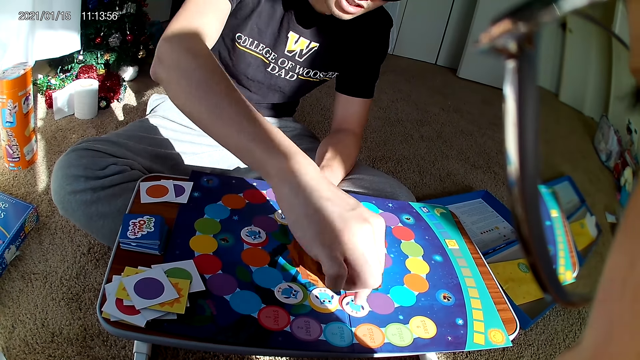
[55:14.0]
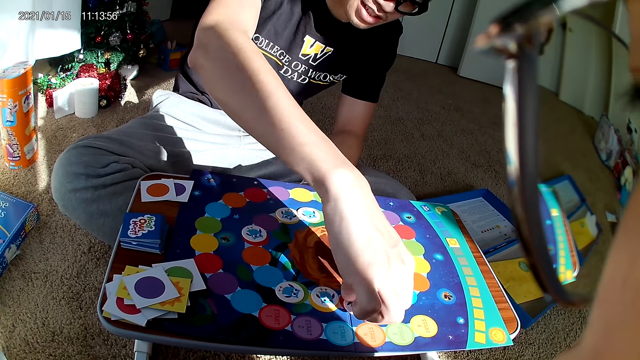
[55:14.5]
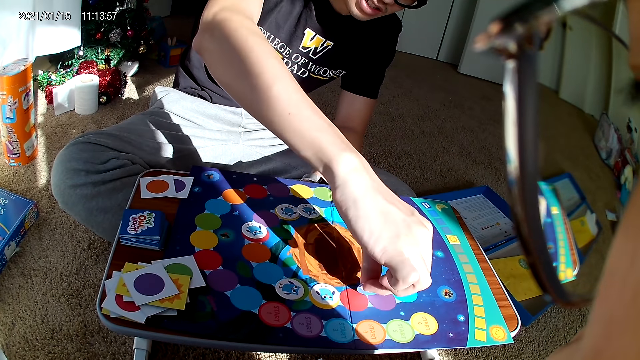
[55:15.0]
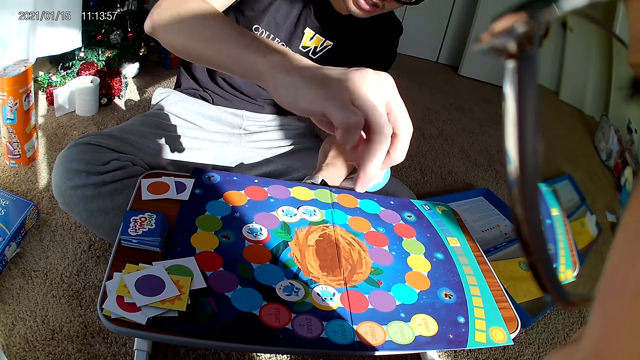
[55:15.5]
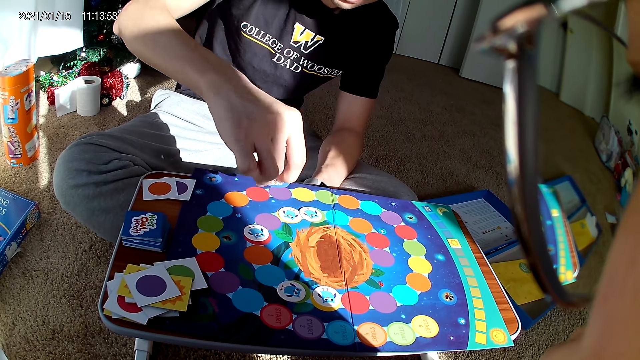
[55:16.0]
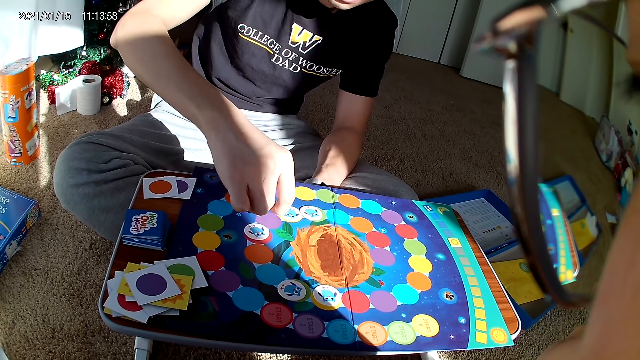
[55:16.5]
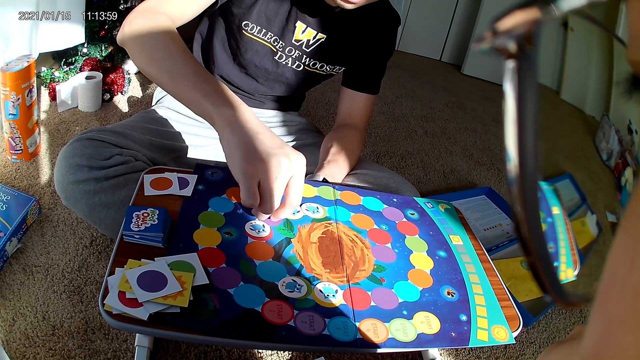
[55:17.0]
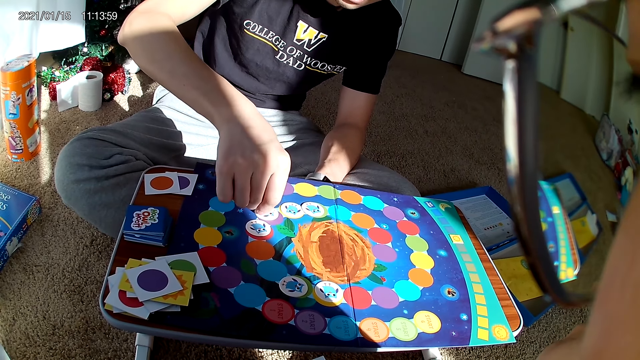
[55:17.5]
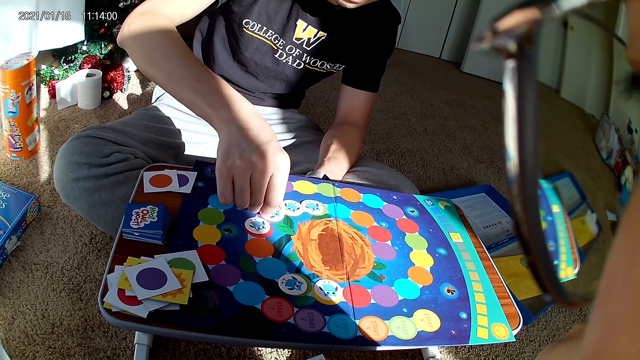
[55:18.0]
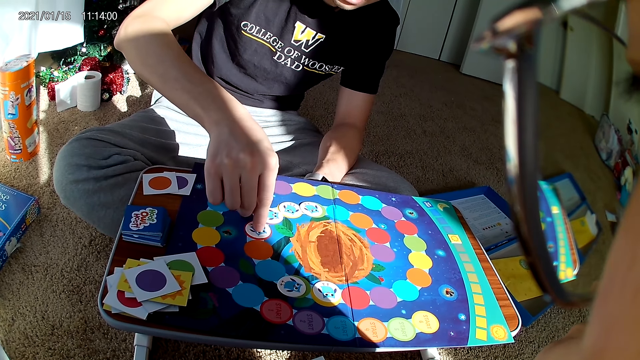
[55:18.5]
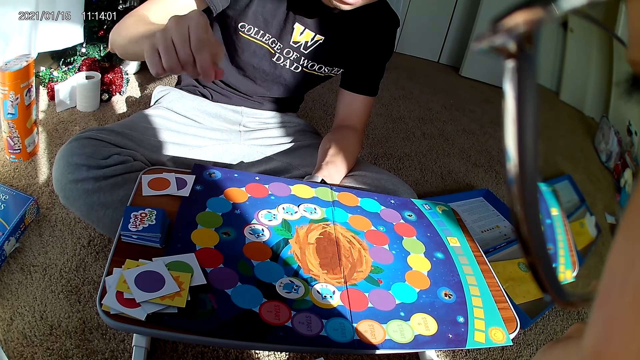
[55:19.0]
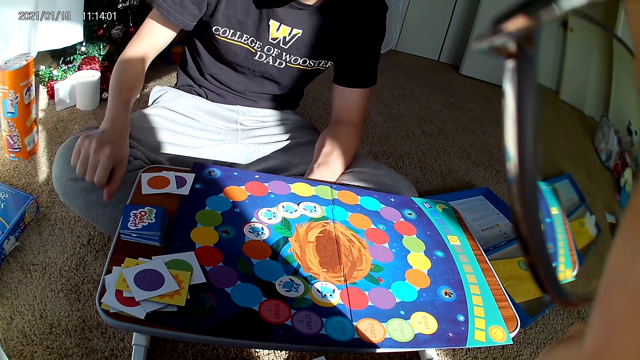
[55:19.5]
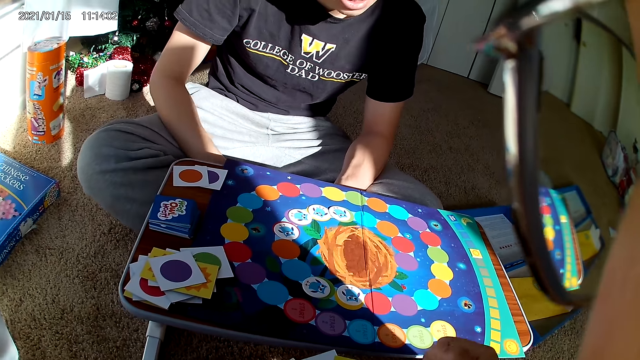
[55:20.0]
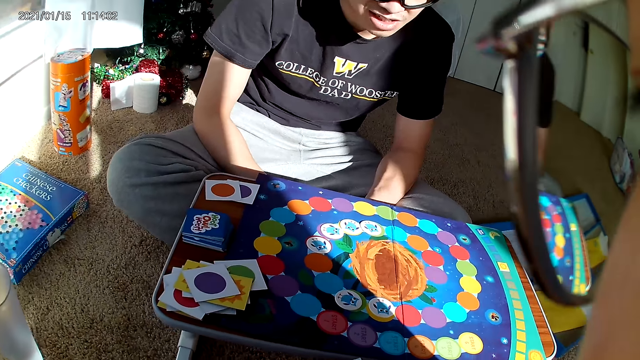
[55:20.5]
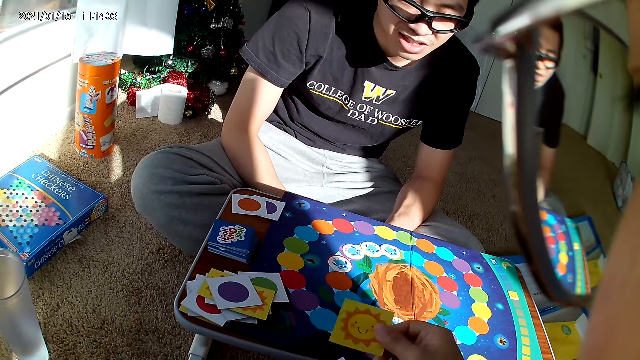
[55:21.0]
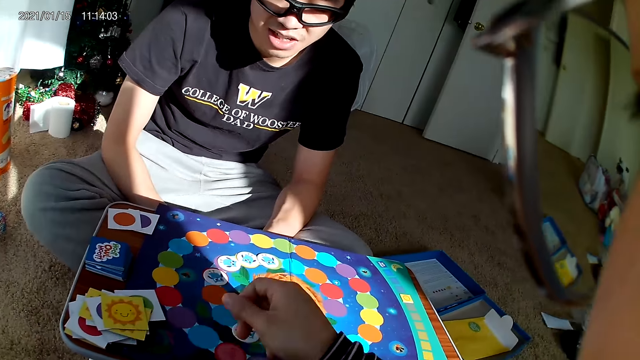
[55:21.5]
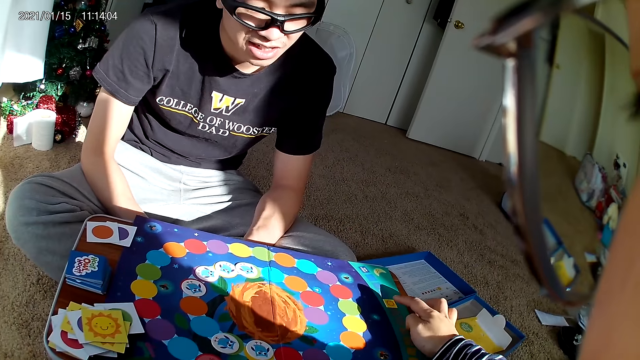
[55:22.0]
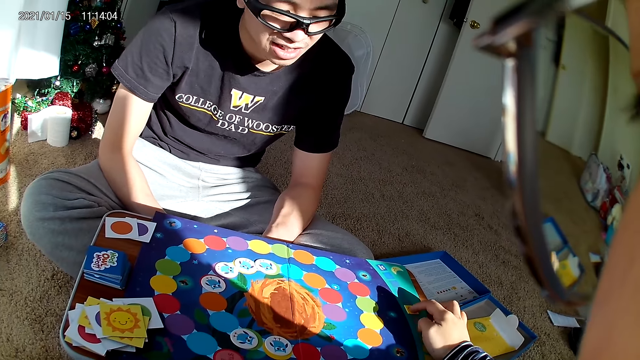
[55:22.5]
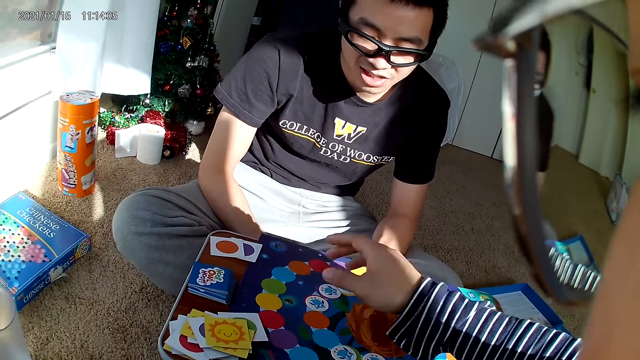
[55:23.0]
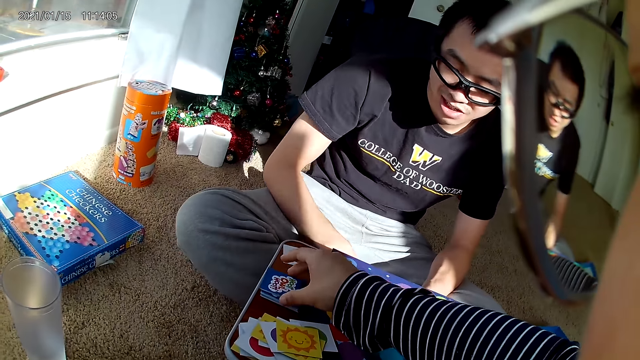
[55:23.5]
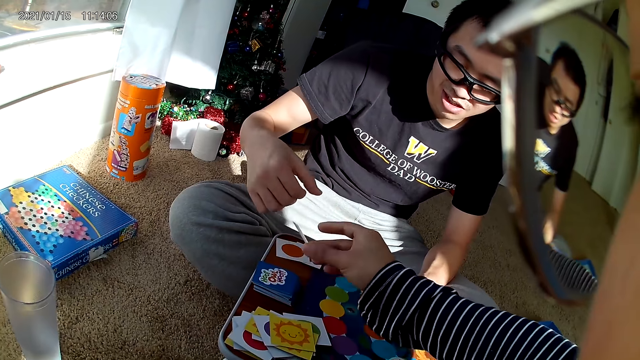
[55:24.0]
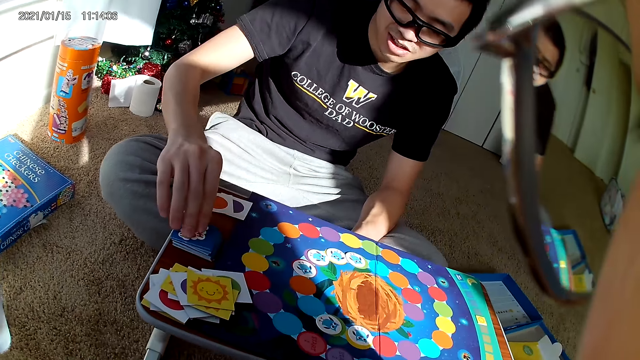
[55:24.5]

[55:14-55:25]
A man picks a card from the board with his right hand. He drops the card on the board with his right hand. He adjusts a card on the board with his right hand. He places his hands on the laps. The camera wearer drops a playing card on the board with her right hand. She adjusts a card on the board with her right hand. She touches the scrabble. She picks a card from the board with her right hand. The man picks a card from the board with his right hand.

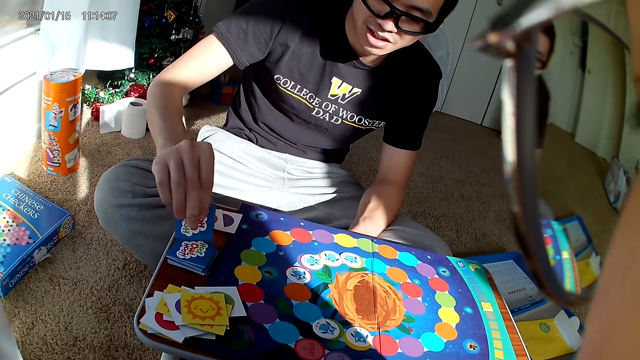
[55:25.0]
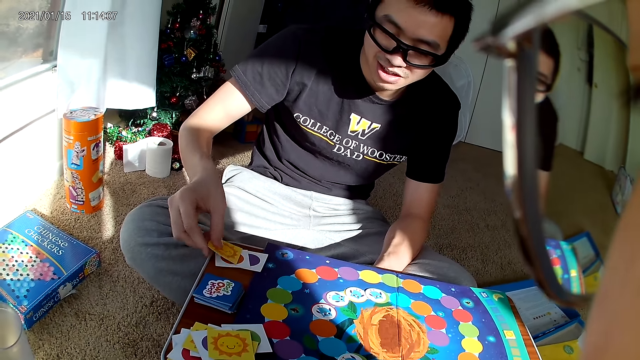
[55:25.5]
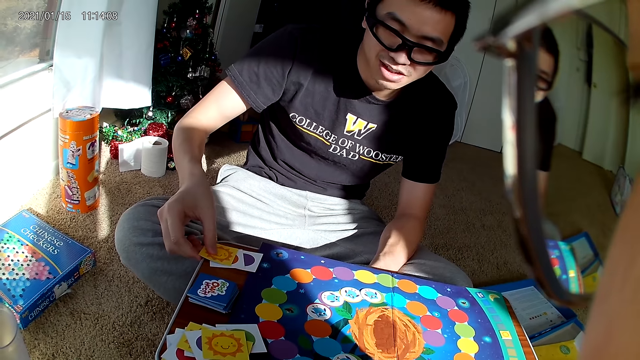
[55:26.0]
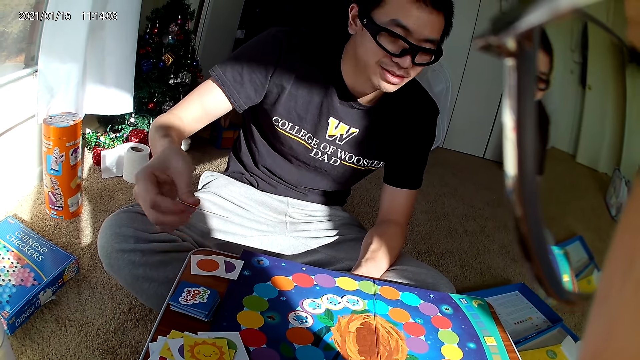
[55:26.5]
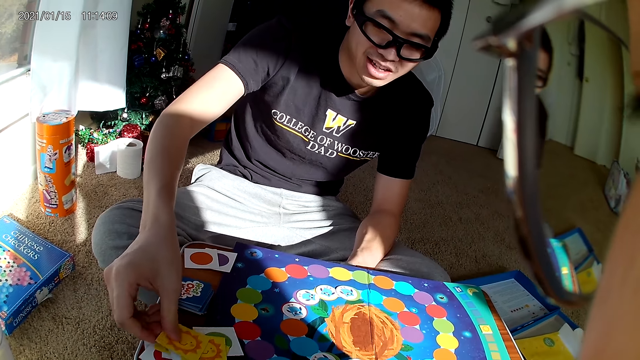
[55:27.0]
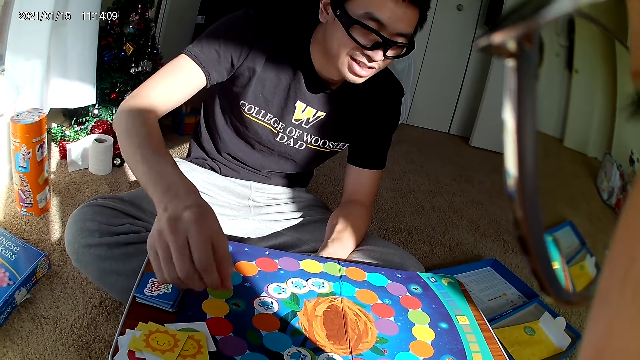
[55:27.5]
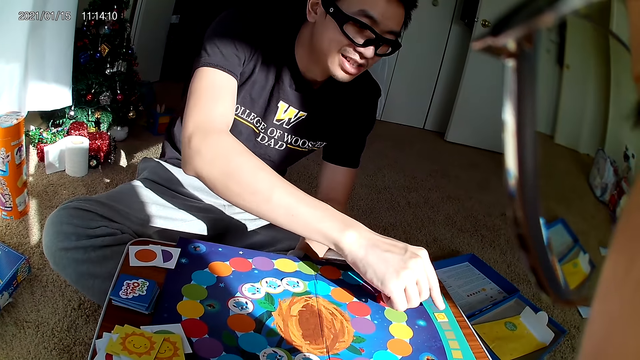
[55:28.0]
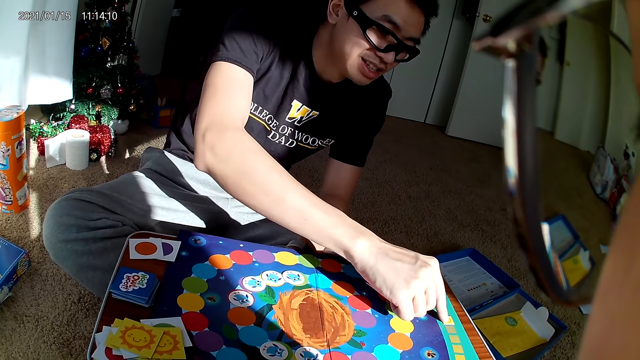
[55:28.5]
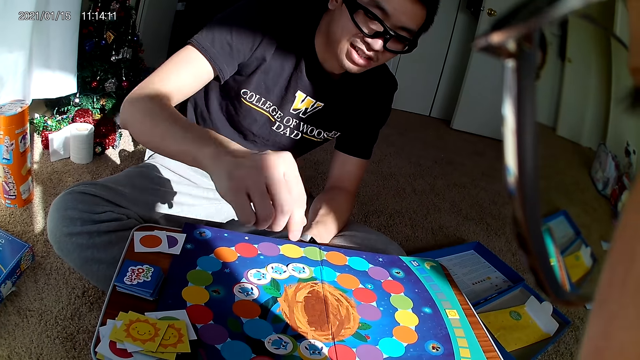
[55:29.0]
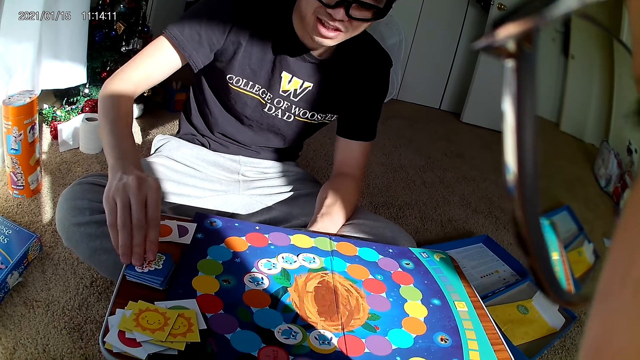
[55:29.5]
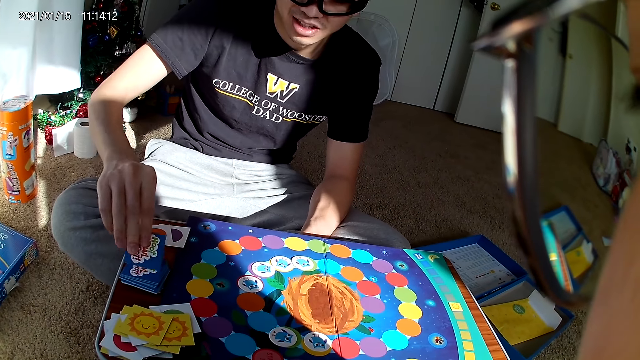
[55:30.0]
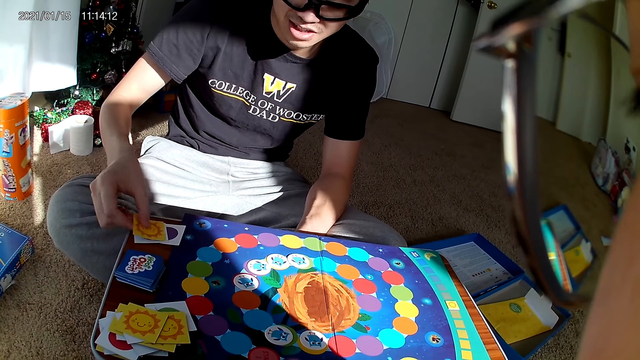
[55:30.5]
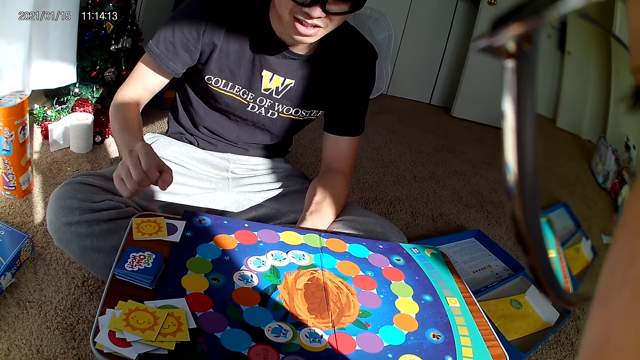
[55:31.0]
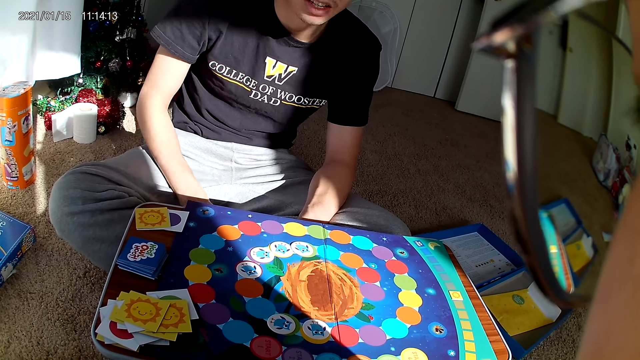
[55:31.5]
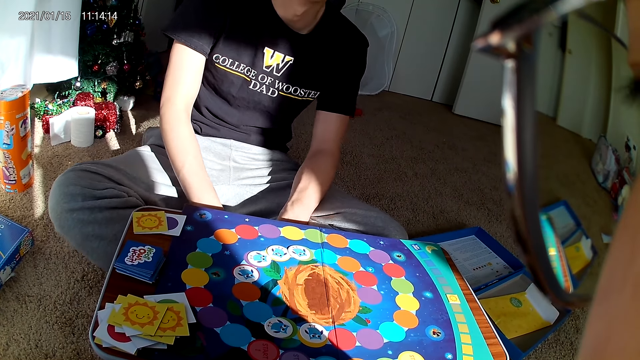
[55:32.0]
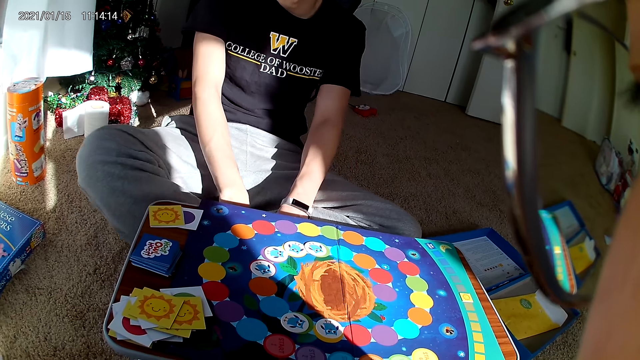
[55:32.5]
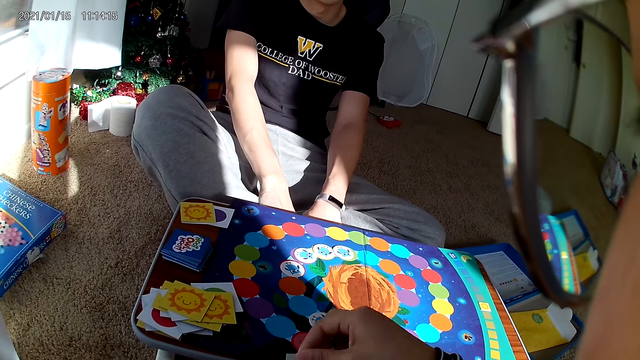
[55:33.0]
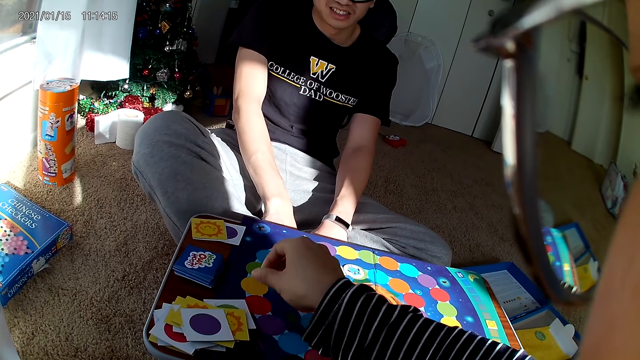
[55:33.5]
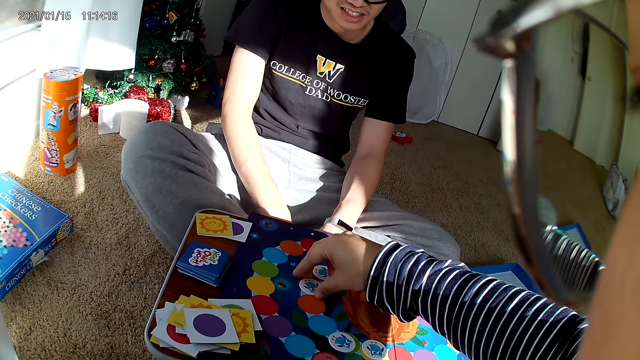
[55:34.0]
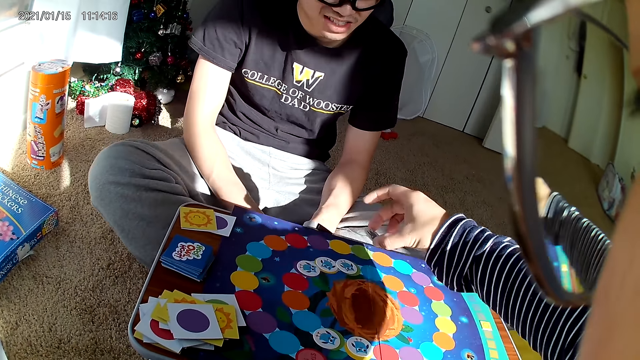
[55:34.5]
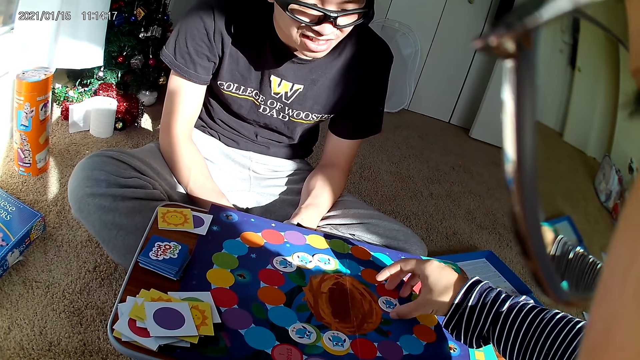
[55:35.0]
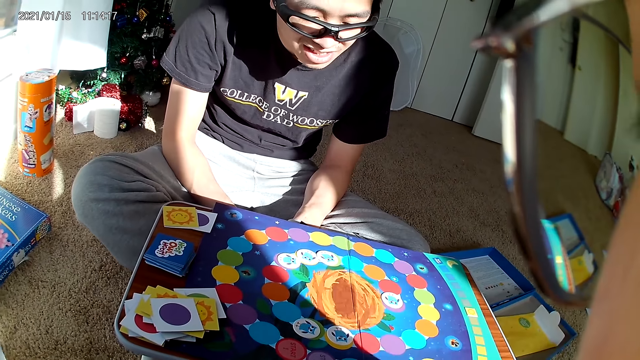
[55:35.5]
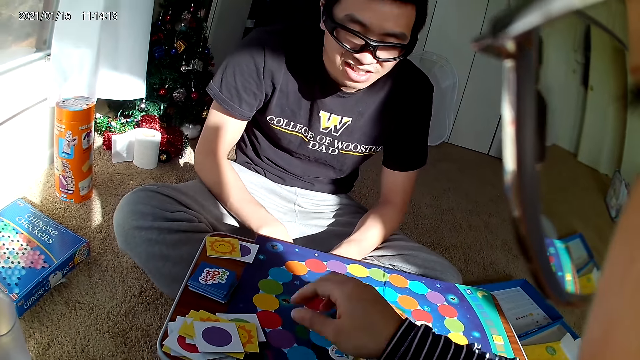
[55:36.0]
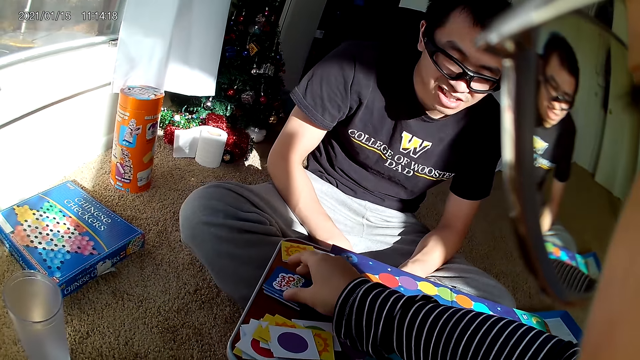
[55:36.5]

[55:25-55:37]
A man places the card in his right hand on the board. He picks a playing card. He drops the card on the board with his right hand. He moves the scrabble. He picks a card from the board with his right hand. He drops the card on the board with his right hand. He holds the legs. The camera wearer drops a card on the board with her right hand. She picks a card from the board with her right hand. She drops the card on the board with her right hand. She picks a card from the board with her right hand.
